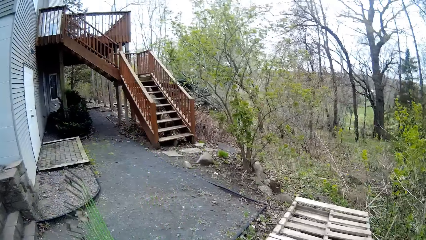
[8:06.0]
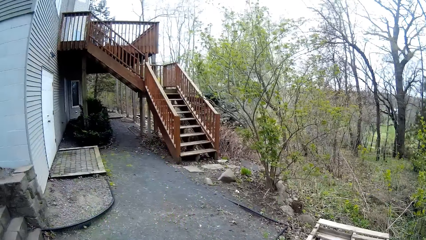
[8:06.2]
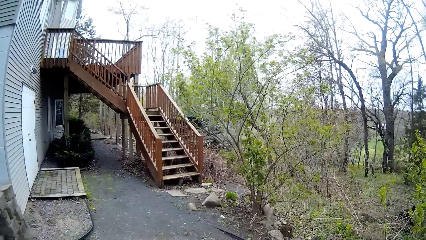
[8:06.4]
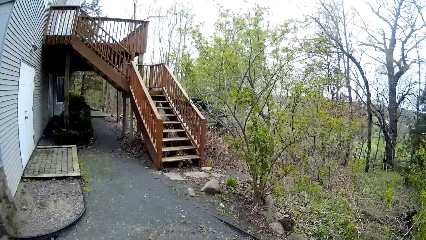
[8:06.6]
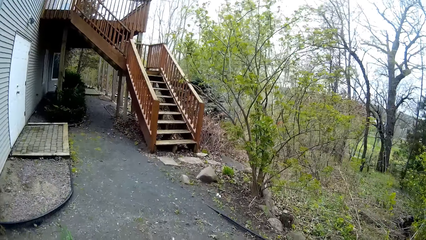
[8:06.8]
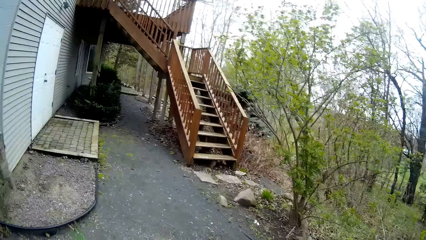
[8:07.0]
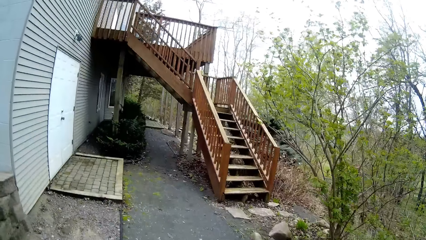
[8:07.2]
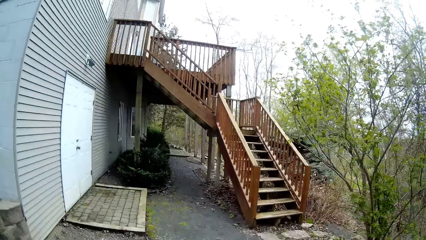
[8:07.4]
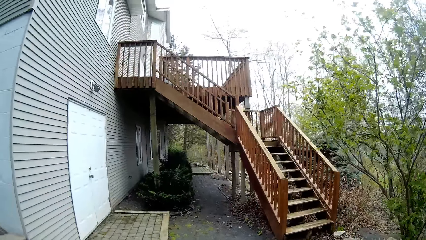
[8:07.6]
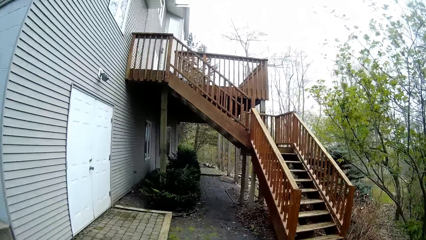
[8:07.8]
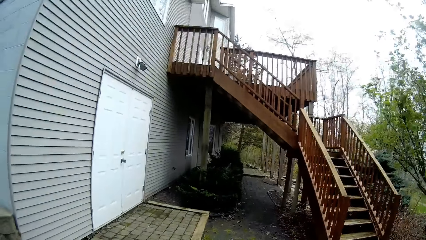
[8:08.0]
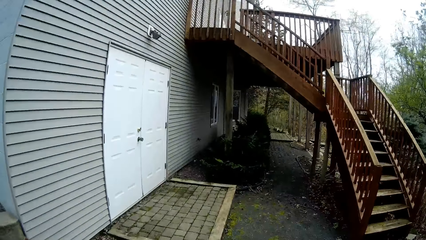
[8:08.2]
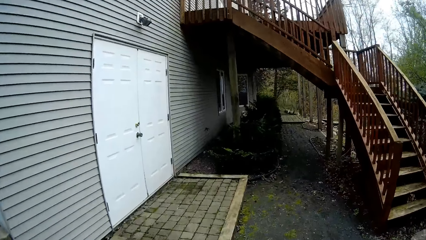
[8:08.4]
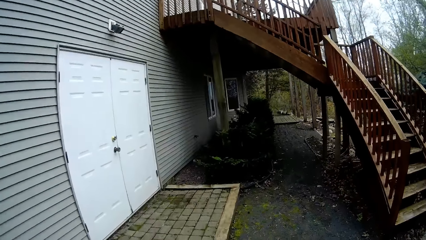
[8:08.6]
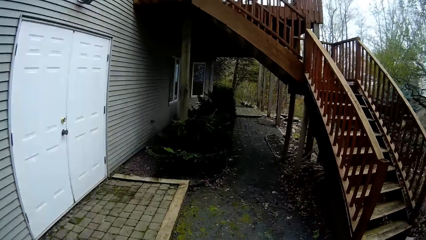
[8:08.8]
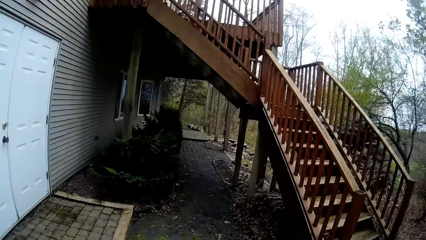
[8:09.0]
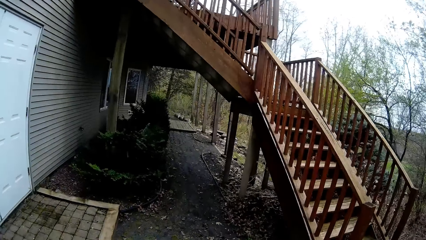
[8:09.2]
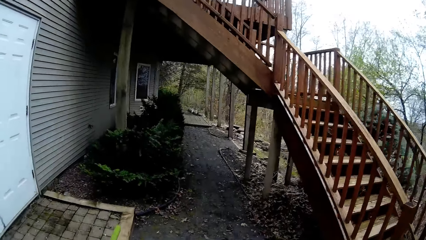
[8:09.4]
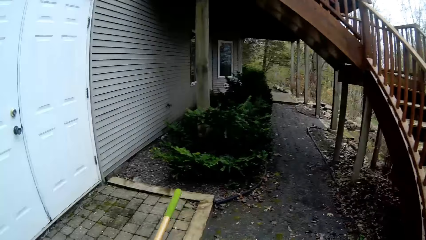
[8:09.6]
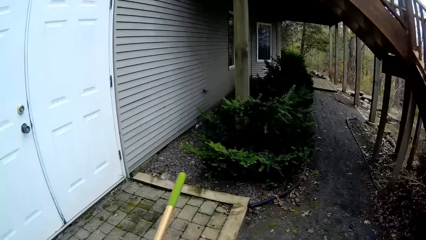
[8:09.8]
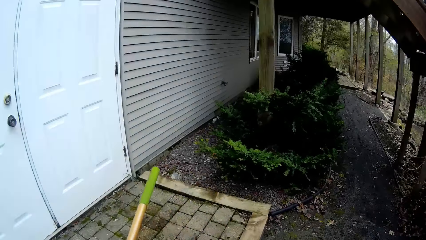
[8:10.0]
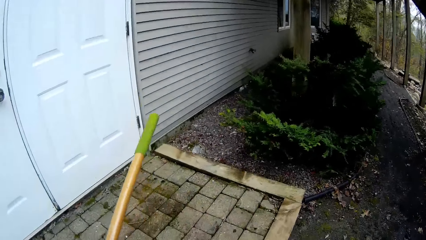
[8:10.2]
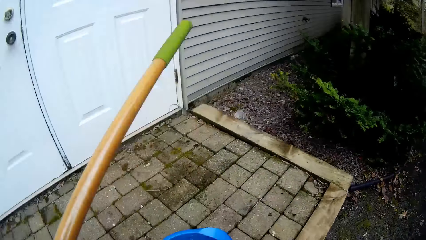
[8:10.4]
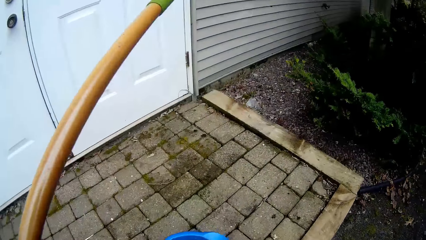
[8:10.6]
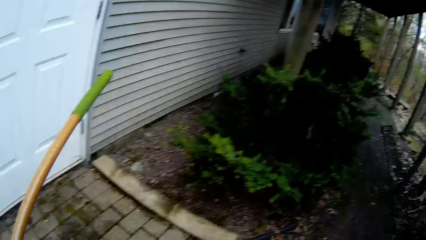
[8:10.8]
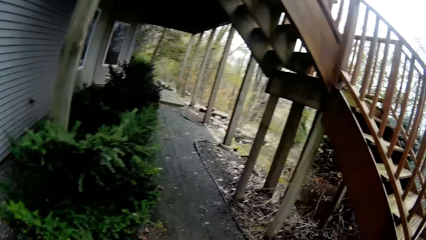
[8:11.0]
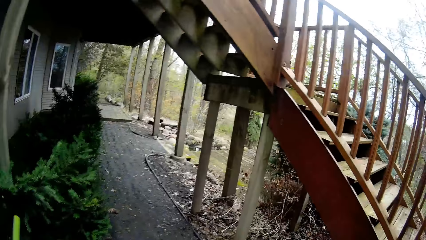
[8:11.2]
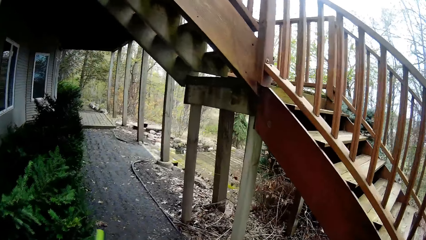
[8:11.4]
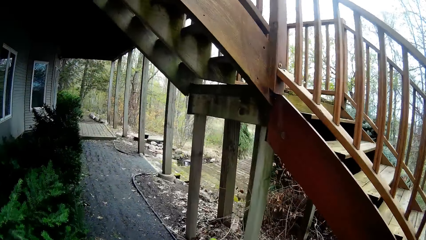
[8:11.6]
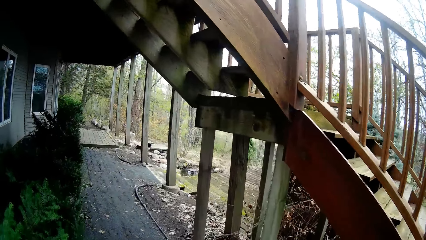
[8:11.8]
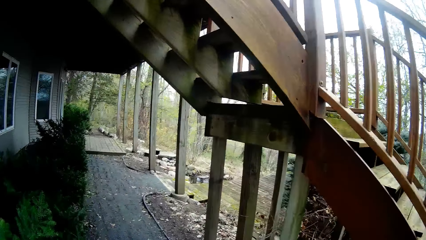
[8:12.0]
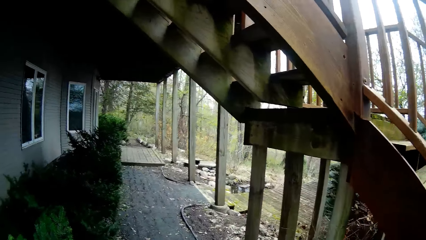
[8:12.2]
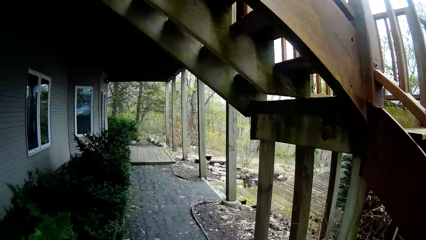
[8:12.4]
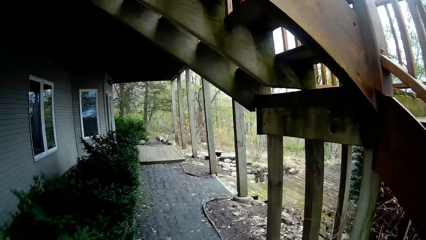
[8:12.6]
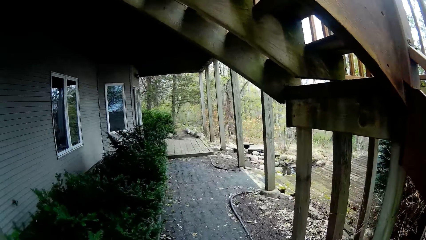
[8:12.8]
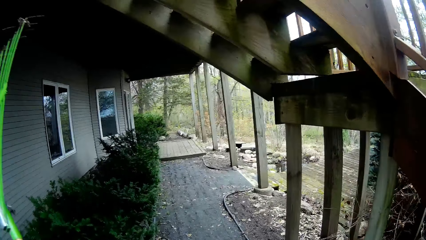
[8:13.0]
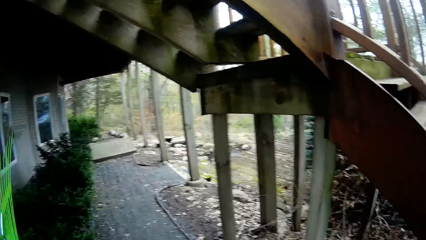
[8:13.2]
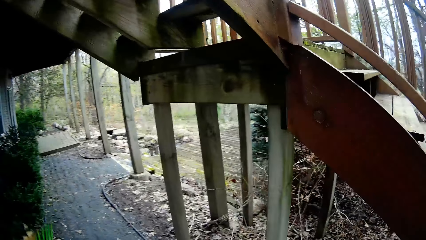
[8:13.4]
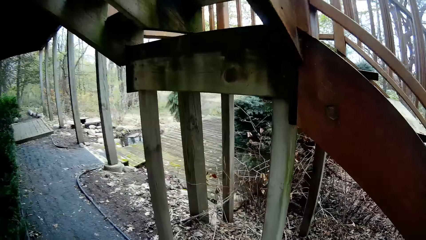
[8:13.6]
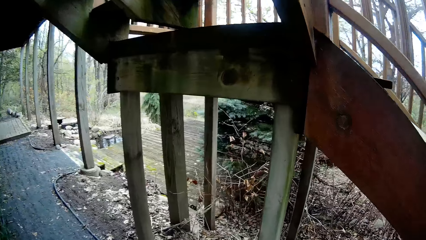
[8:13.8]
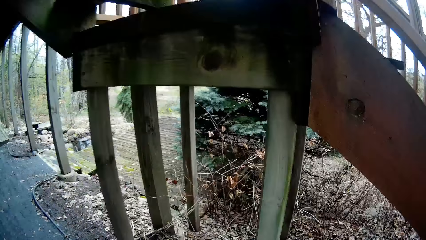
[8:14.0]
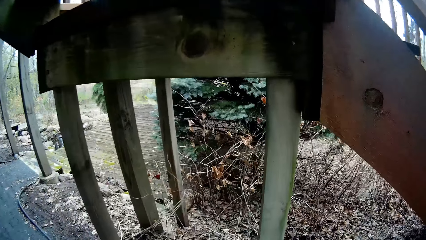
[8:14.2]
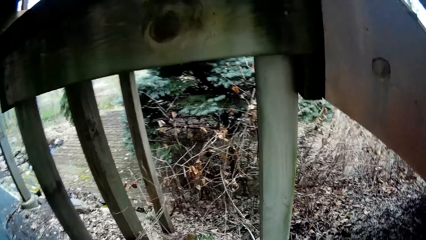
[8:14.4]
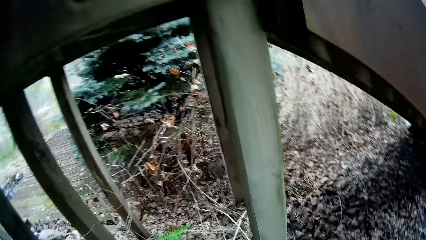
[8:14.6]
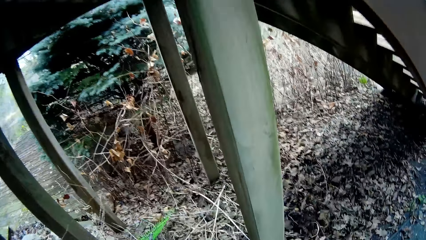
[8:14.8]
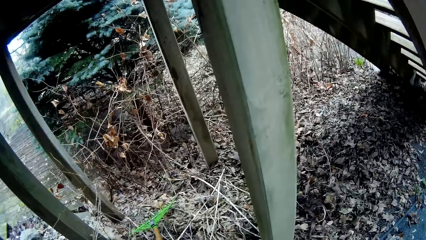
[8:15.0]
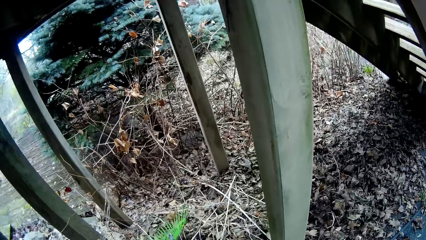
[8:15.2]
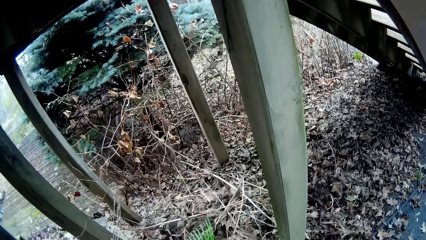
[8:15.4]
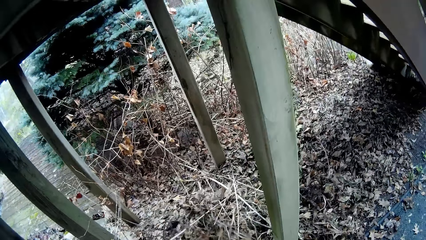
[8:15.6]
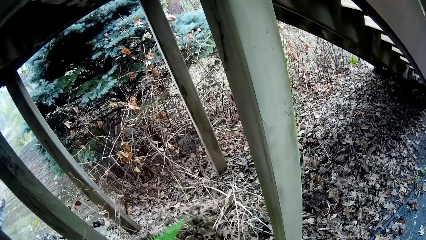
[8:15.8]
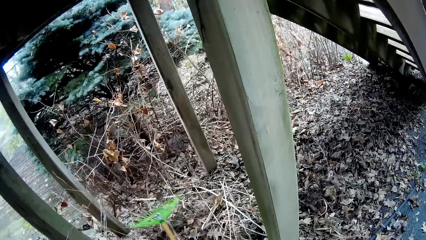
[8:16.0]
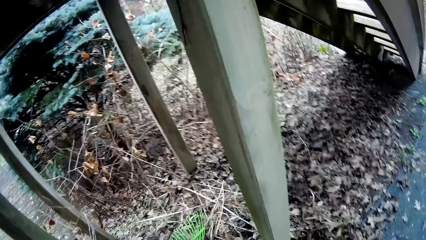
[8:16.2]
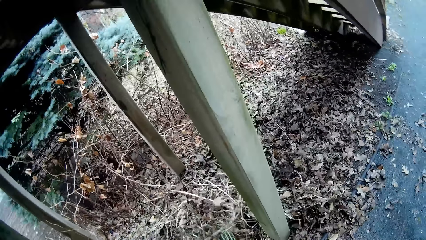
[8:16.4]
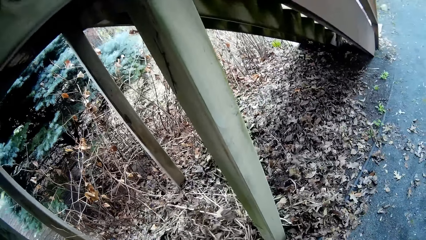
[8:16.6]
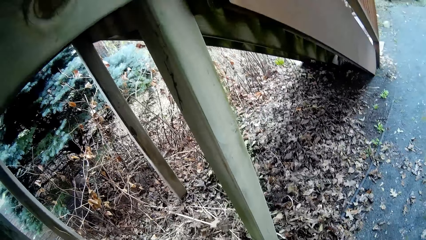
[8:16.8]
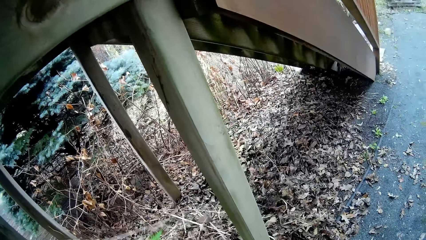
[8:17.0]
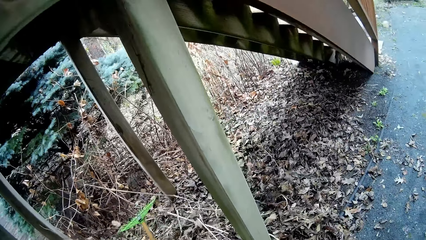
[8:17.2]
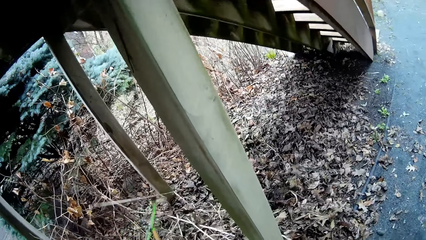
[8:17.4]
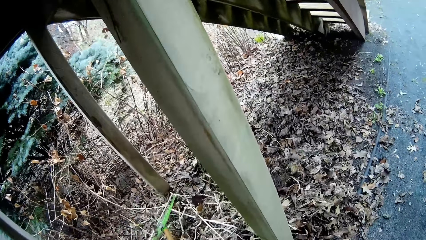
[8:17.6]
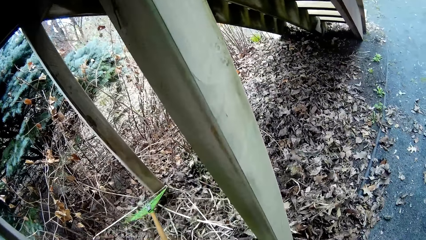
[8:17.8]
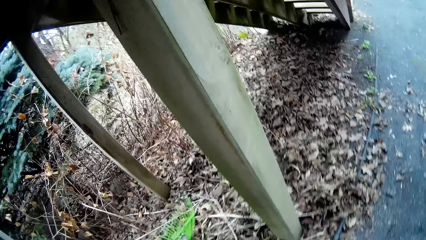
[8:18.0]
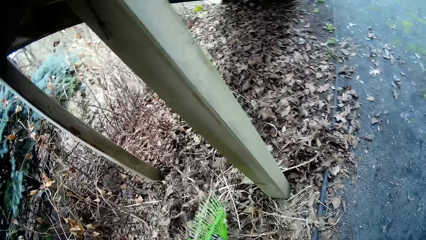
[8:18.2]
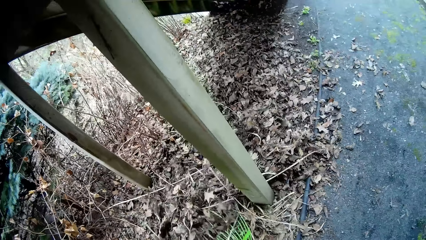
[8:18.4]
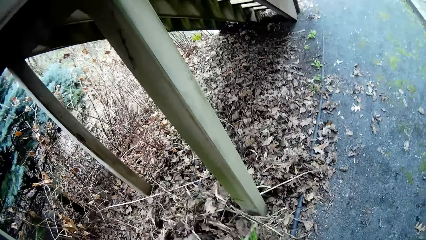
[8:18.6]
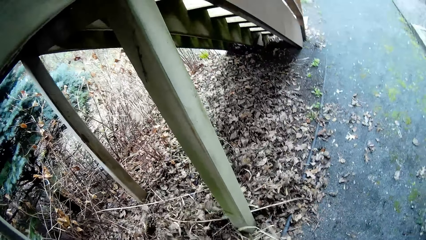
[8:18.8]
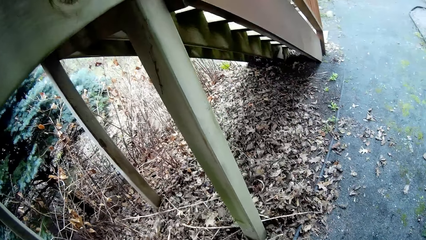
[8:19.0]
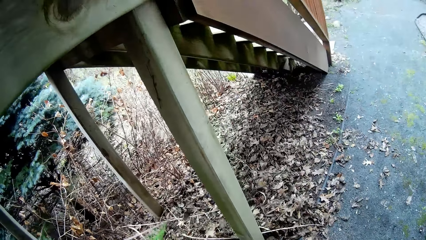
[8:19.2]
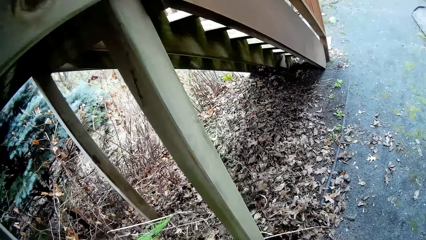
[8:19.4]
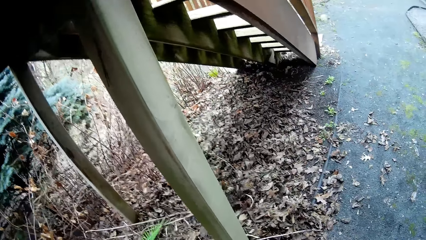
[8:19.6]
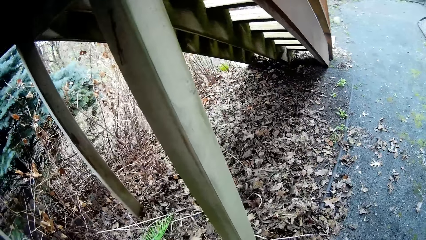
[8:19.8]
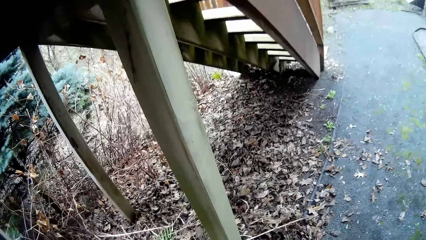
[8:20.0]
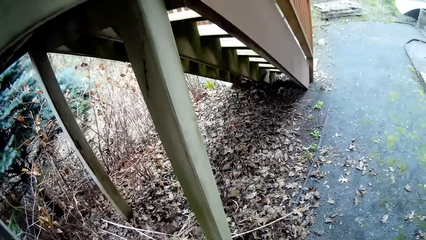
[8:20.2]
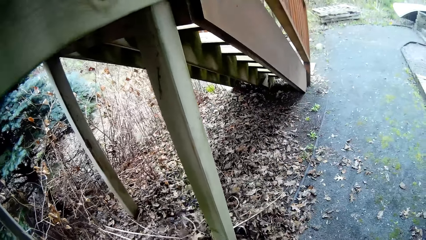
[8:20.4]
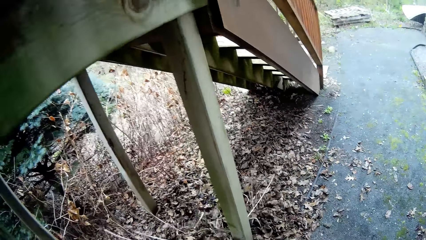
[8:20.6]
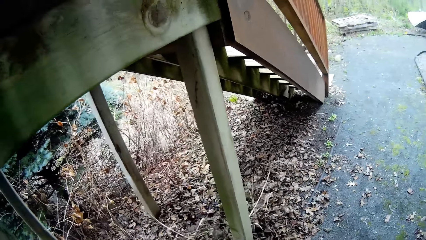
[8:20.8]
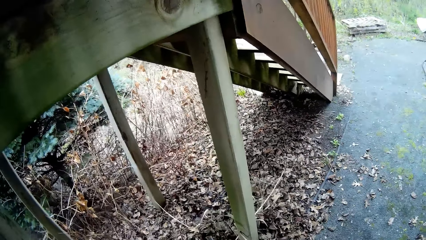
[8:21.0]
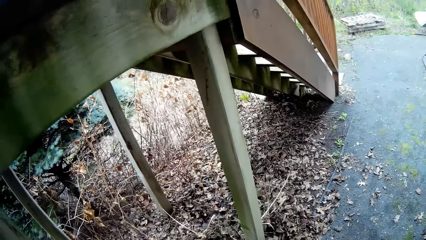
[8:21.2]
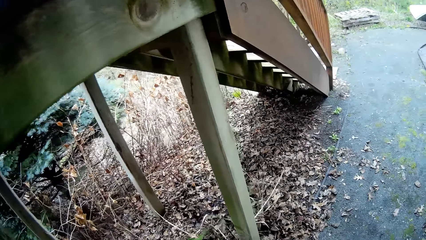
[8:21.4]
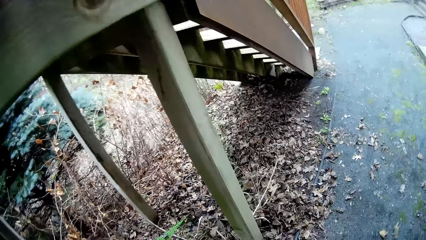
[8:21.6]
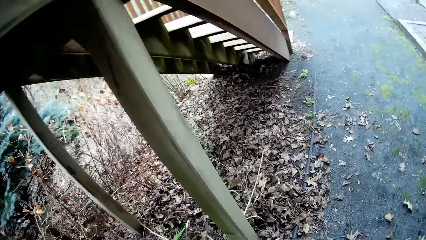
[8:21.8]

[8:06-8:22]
The camera wearer walks to the stairs with the rake and the bucket in her hands. She drops the bucket on the floor. She rakes leaves under a staircase in the backyard with the rake in her hand. She collects the dust.
